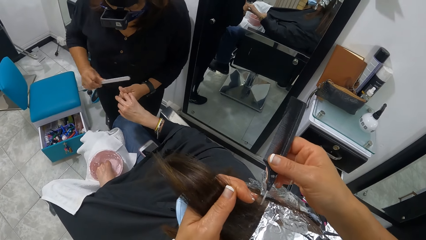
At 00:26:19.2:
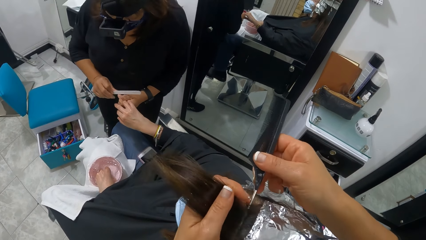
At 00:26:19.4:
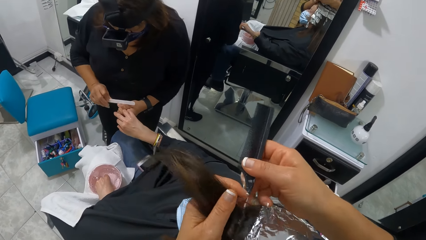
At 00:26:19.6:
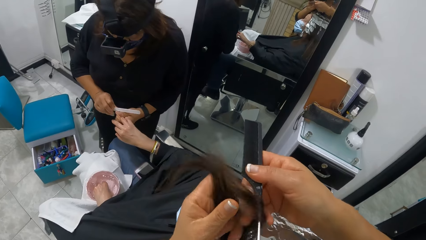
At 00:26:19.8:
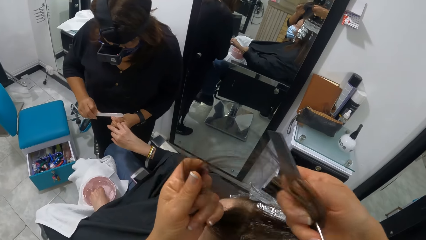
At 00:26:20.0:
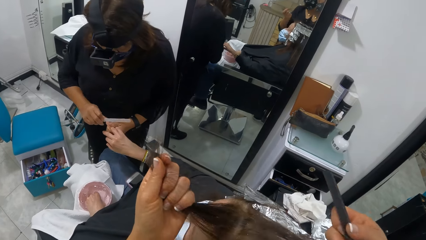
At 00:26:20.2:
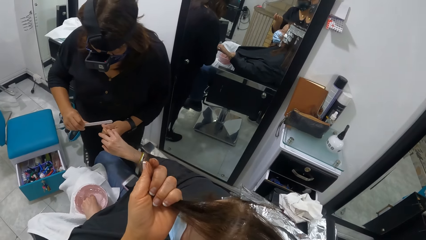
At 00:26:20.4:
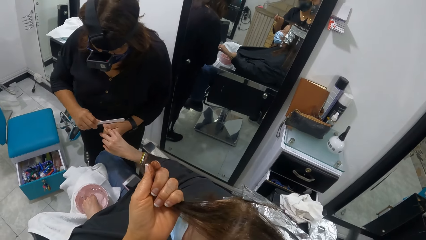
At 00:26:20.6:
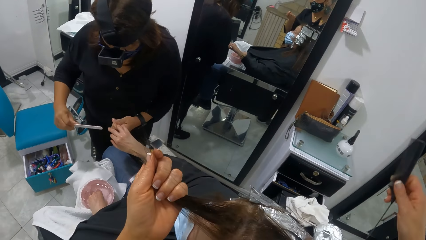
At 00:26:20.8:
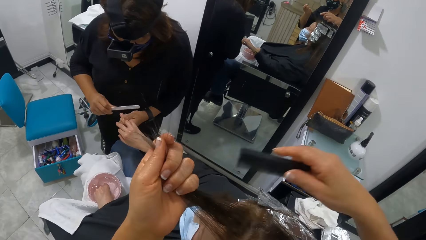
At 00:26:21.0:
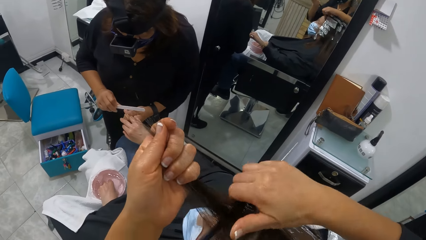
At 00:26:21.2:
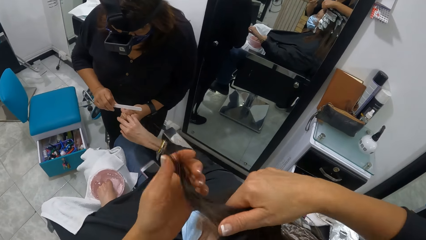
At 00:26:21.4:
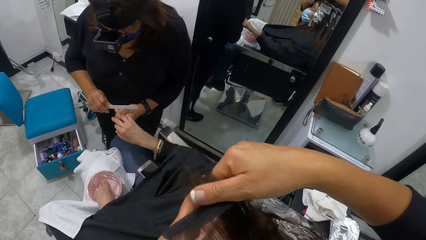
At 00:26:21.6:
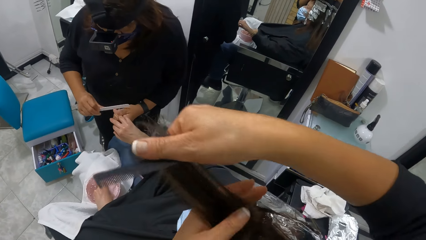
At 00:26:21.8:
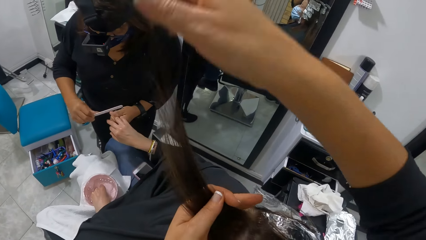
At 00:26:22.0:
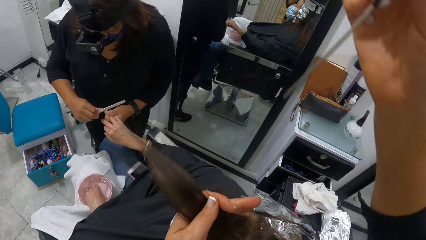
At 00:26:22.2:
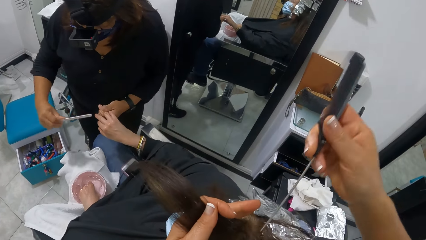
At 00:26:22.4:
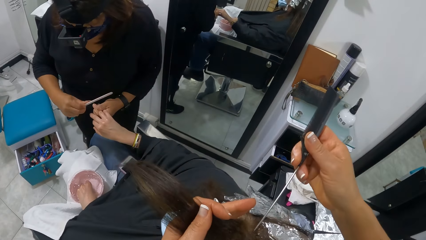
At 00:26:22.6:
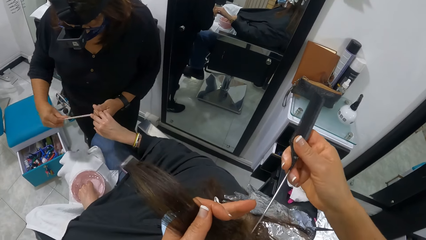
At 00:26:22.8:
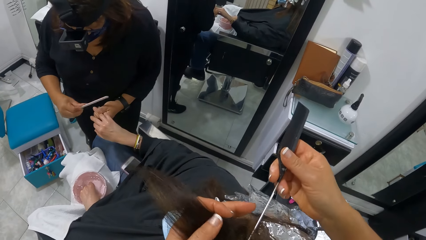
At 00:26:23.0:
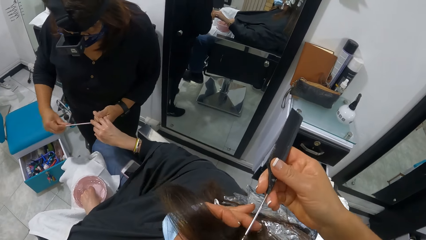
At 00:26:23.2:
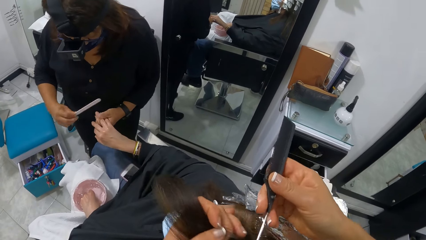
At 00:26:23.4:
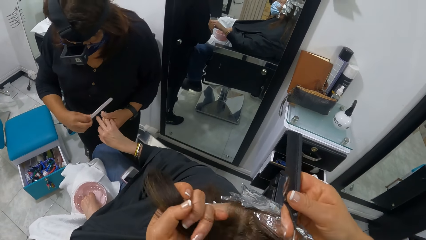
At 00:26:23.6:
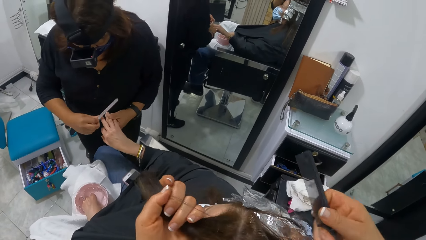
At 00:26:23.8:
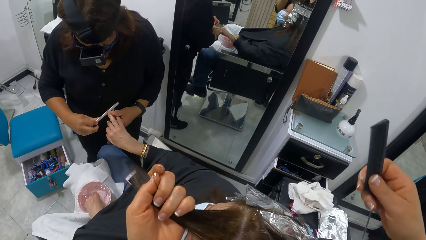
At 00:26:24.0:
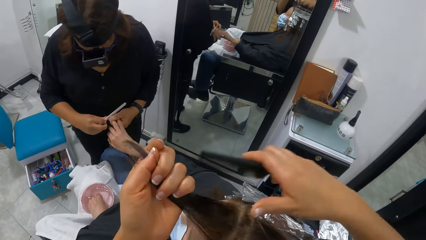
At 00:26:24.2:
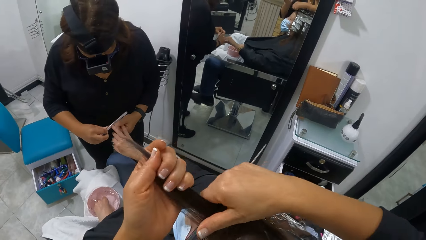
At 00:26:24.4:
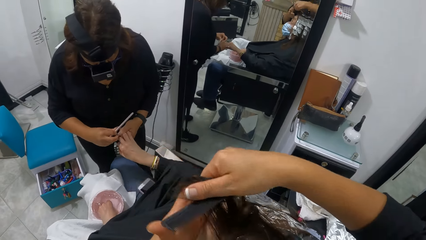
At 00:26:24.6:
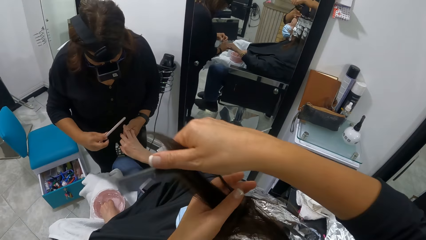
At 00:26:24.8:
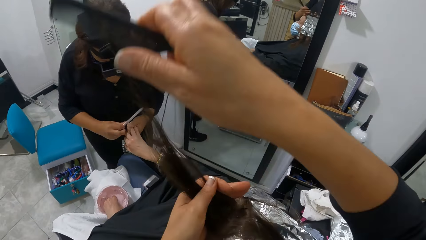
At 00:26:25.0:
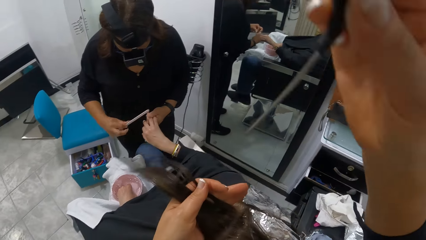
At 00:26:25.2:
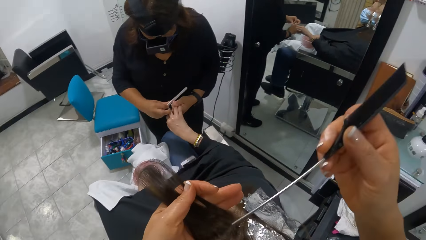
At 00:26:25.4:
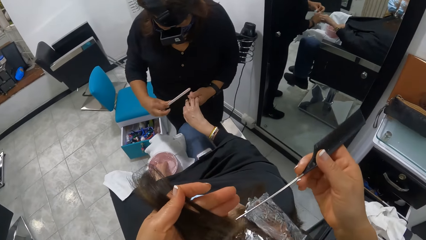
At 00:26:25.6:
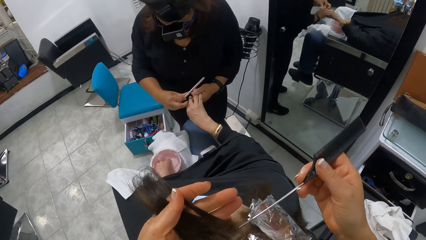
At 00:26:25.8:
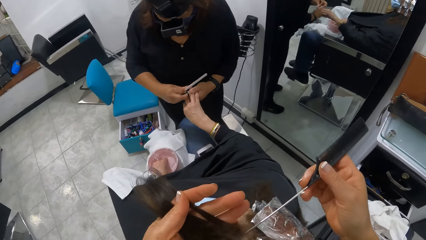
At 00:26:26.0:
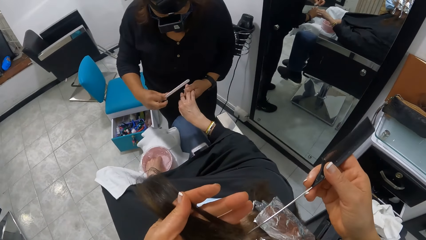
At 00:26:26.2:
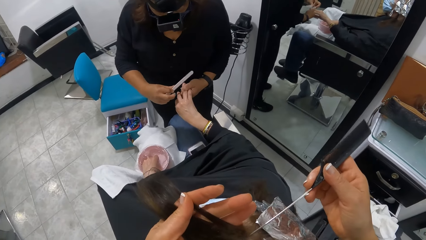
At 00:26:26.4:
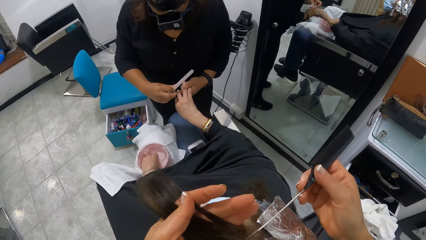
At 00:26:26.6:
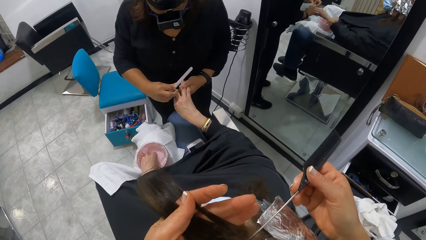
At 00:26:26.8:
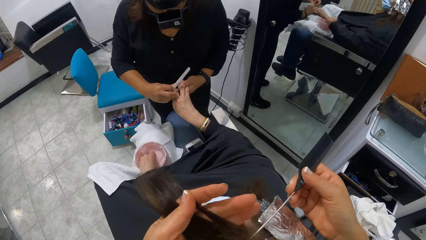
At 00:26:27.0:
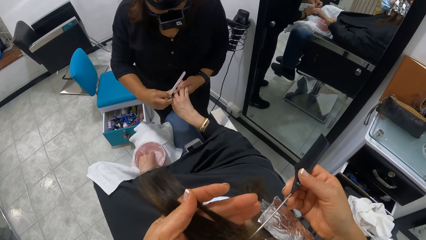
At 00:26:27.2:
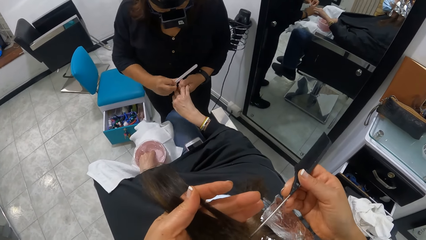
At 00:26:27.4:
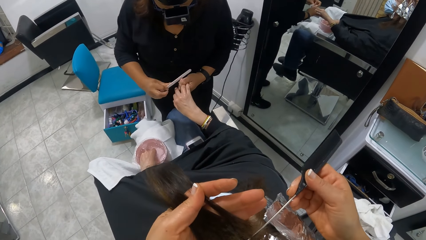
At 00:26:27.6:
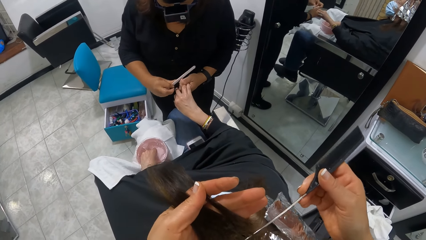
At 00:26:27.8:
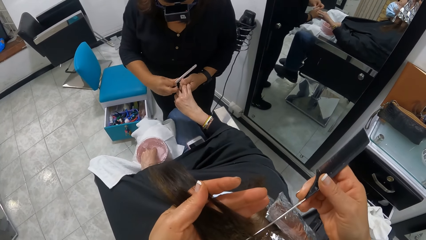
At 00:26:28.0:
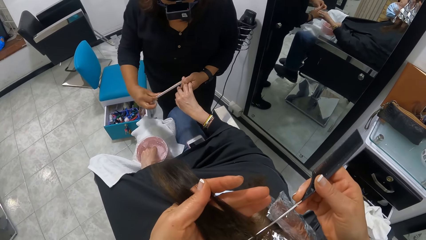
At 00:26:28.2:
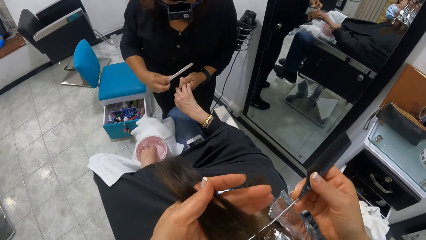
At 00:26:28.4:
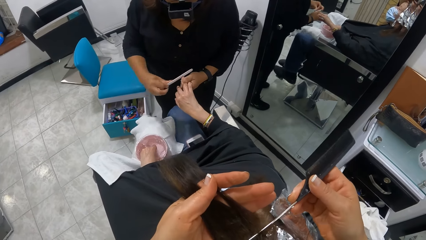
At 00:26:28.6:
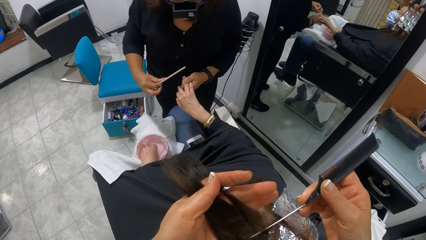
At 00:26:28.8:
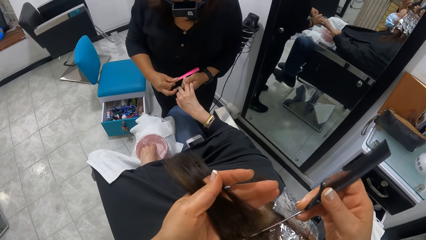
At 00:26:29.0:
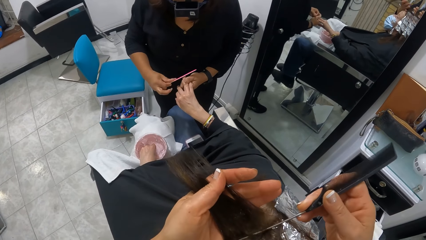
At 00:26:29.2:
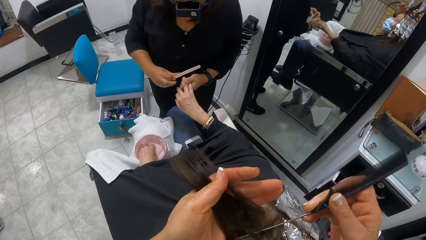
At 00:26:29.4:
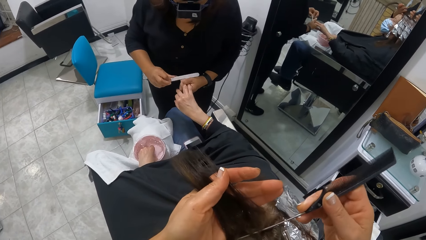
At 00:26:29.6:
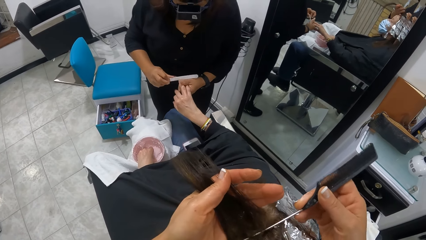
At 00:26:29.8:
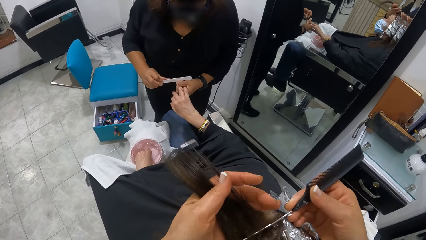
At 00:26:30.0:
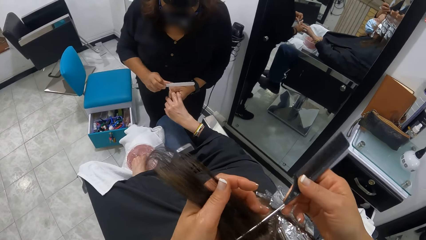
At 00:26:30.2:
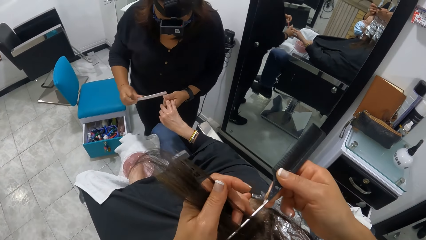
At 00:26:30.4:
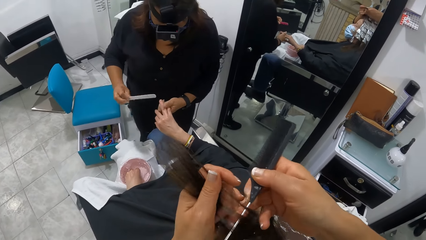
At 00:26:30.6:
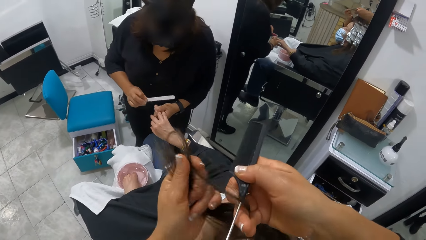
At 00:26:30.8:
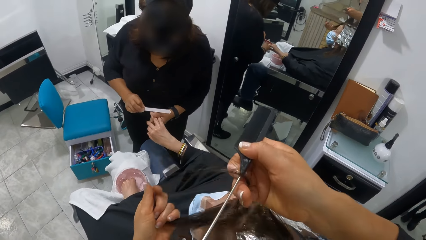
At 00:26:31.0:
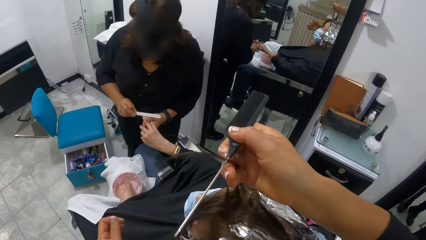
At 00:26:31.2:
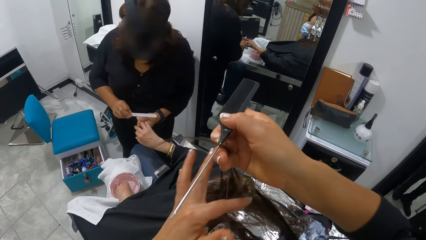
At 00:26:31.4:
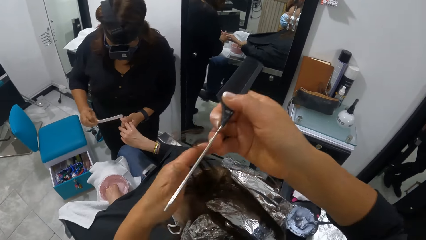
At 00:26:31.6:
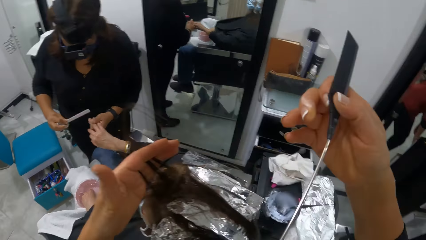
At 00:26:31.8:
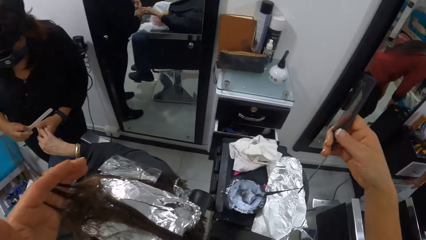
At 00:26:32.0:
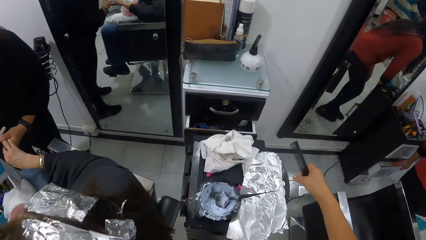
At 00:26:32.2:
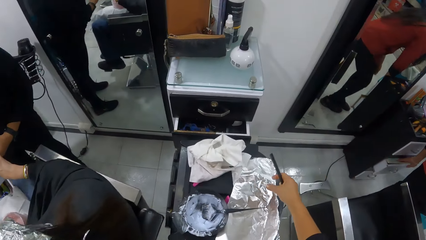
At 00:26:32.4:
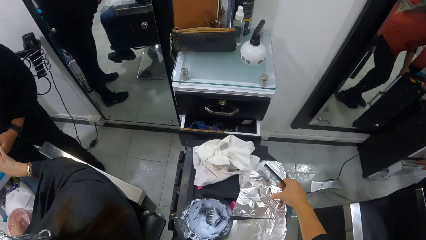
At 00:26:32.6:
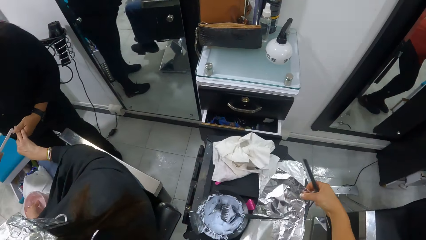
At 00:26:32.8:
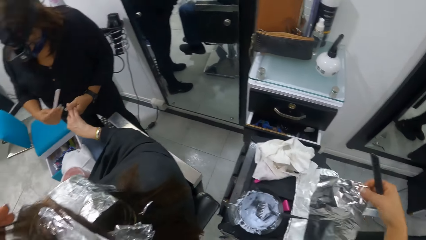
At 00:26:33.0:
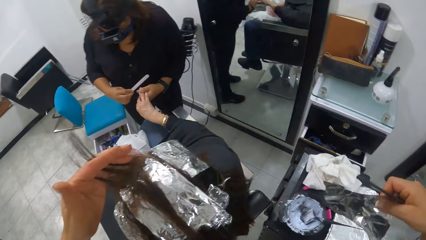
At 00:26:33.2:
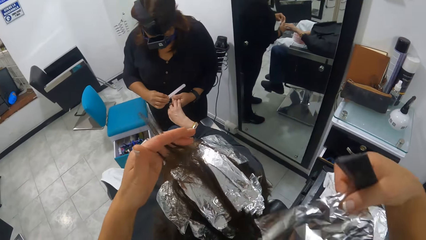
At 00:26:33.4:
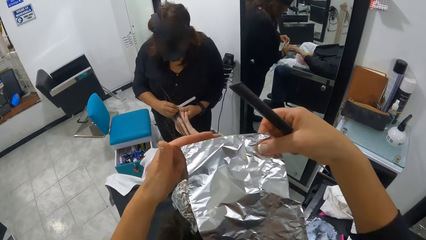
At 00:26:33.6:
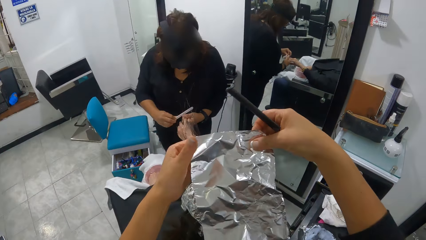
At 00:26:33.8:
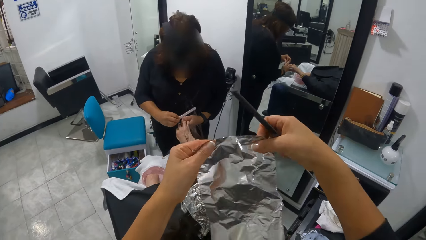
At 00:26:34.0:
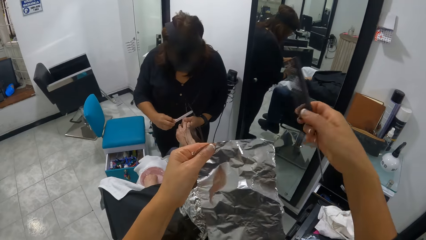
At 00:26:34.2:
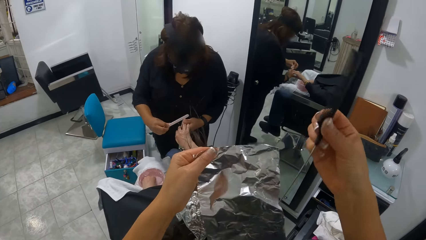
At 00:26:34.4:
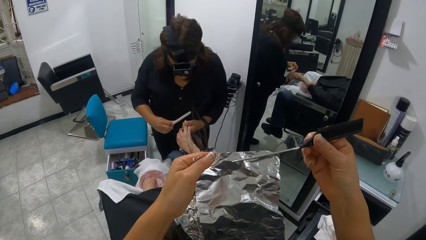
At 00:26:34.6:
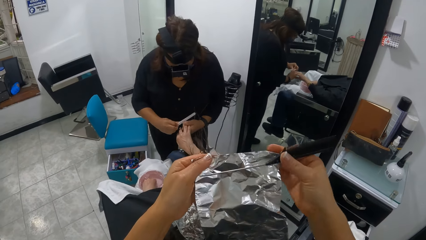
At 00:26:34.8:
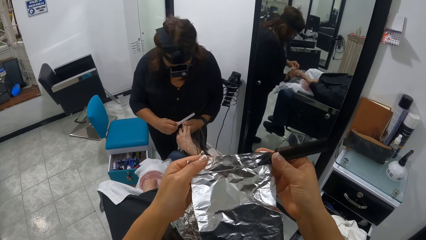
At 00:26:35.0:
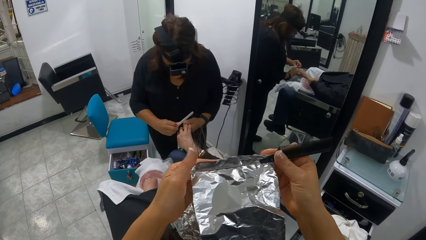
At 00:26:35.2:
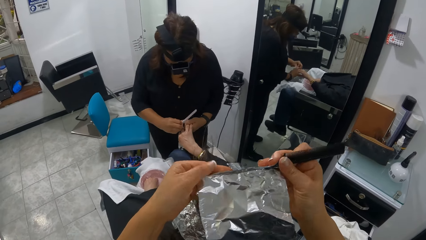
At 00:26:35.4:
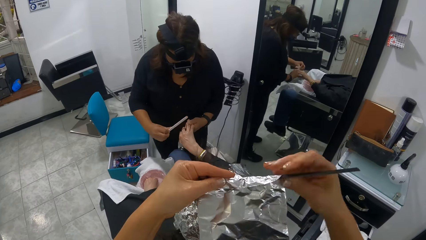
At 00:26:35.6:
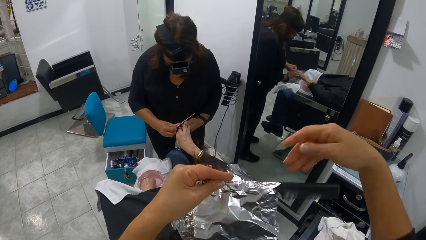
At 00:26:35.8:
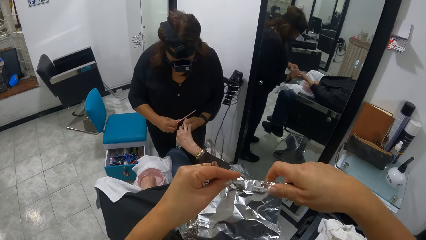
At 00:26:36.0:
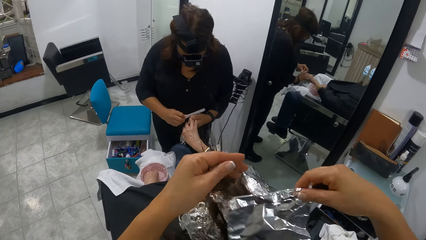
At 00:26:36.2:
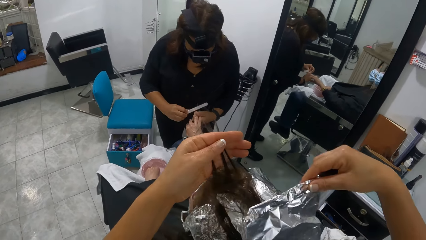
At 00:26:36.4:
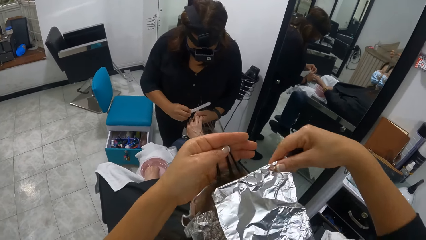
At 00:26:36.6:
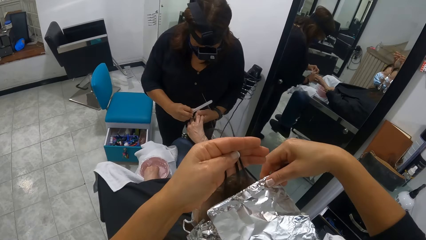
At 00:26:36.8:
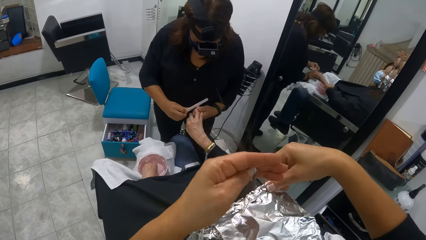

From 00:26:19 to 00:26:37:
The camera wearer separates the hair. She holds up the hair. She moves the comb forward. She brushes the hair. She moves the comb up. She moves the comb in the hair. She cuts the hair line. She separates the hair. She moves the comb forward. She combs the hair. She moves the comb up. She moves the comb in the hair. She cuts the hair line. She separates the hair. She holds up the hair. She moves the comb down. She picks up a sheet of aluminum foil from the tray with her right hand. She holds the foil. She lifts up the foil. She moves the foil on the head. She passes the aluminum foil from her right hand to her left hand. She holds the foil. She moves her hand up. She moves the comb on the foil. She wraps the comb in her right hand with the aluminum foil in her left hand. She folds the foil. She moves her hand up. She holds the foil. She holds up the hair. She moves the foil.
